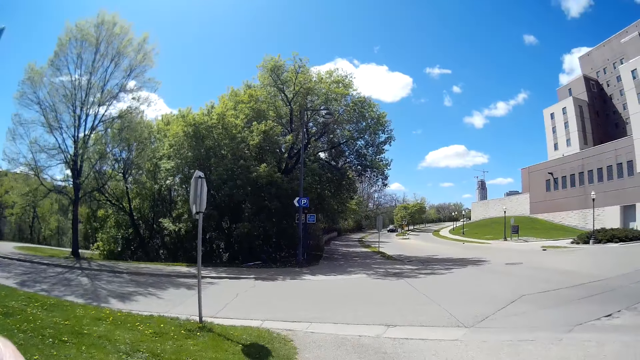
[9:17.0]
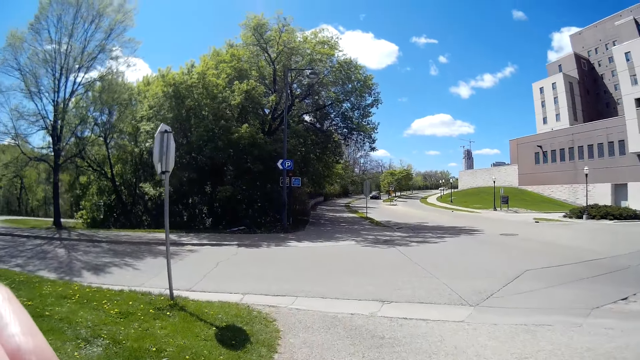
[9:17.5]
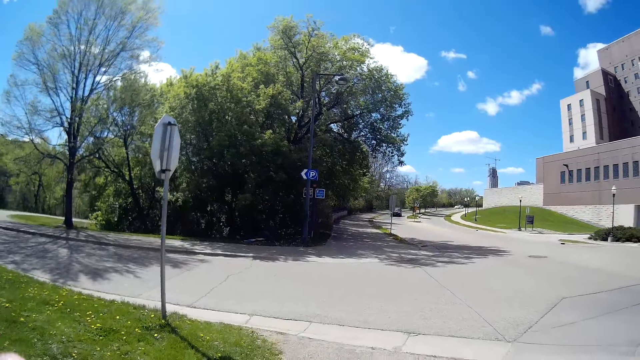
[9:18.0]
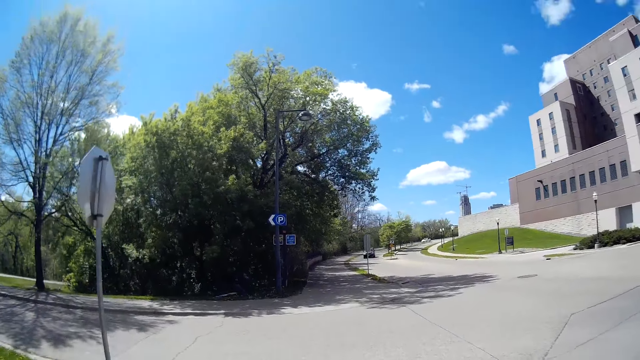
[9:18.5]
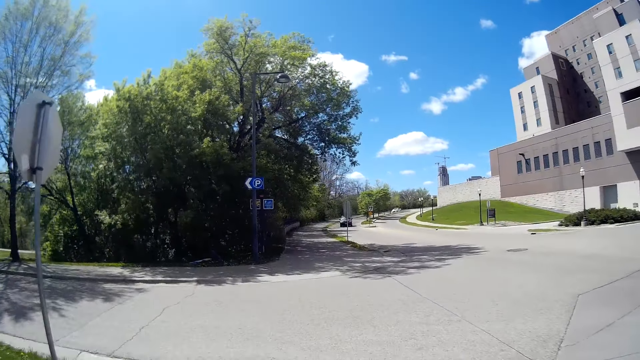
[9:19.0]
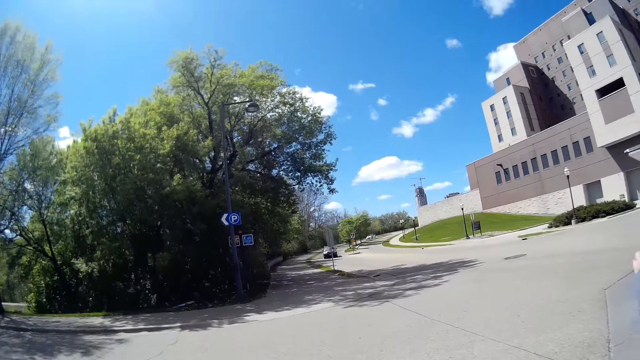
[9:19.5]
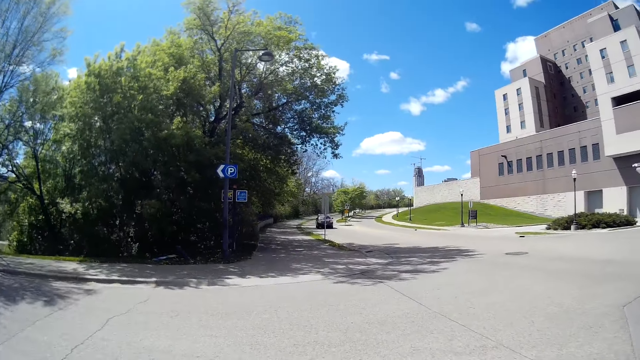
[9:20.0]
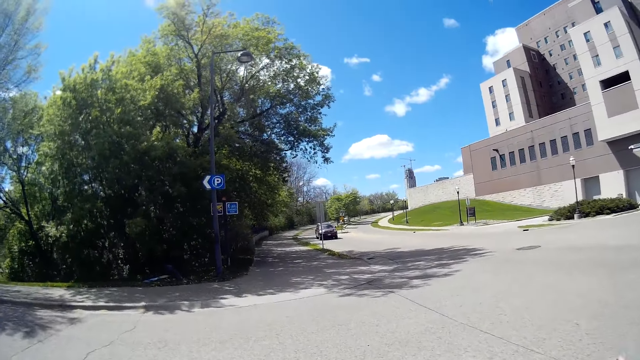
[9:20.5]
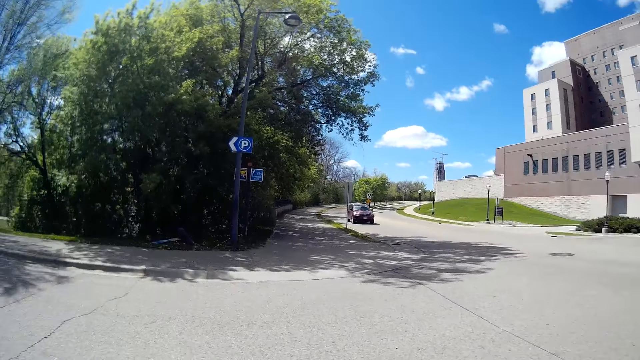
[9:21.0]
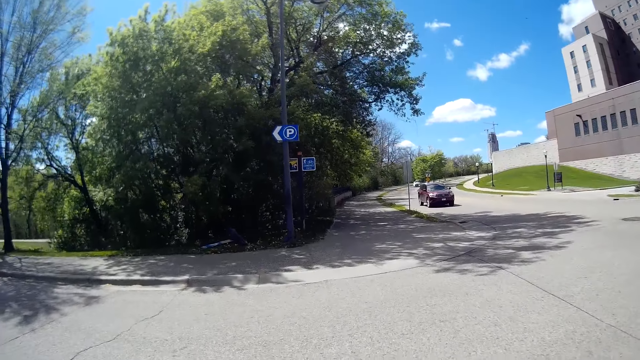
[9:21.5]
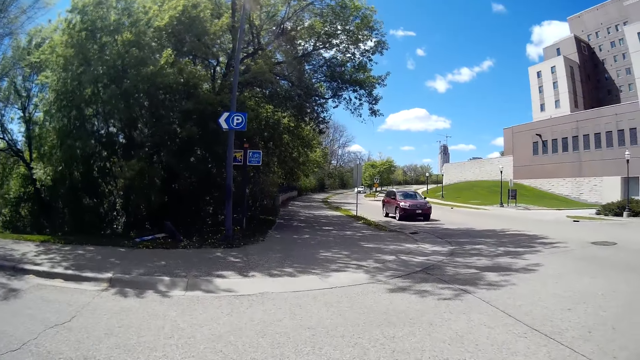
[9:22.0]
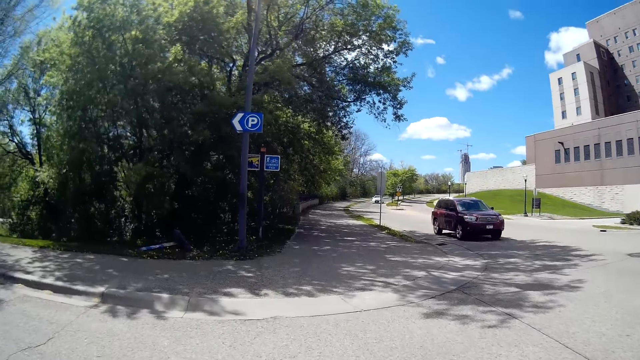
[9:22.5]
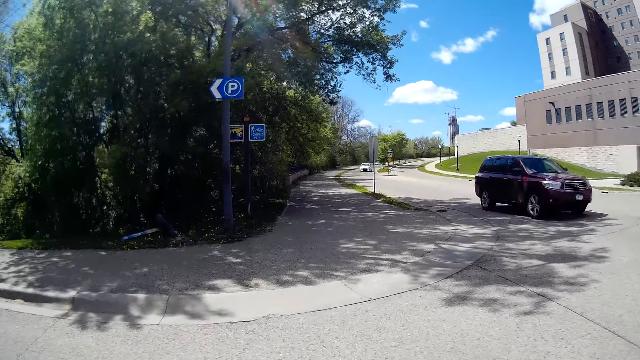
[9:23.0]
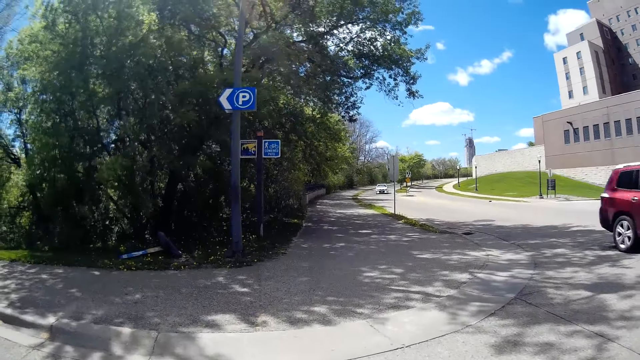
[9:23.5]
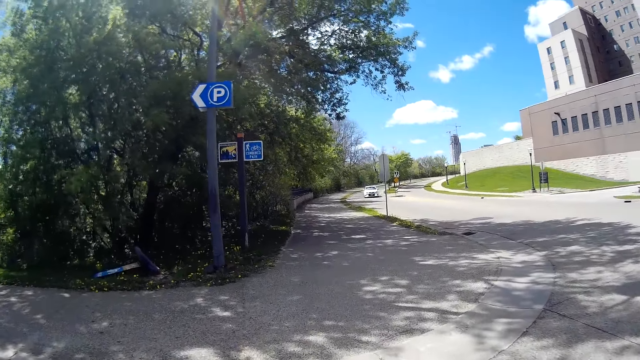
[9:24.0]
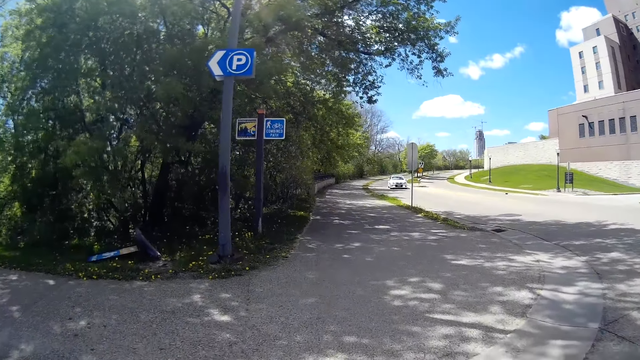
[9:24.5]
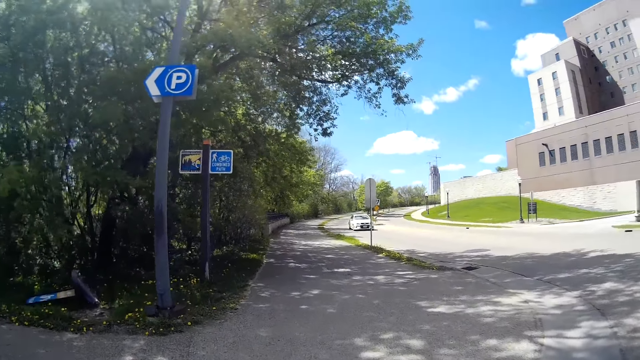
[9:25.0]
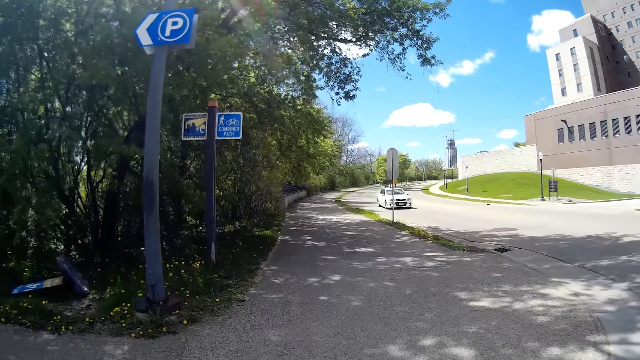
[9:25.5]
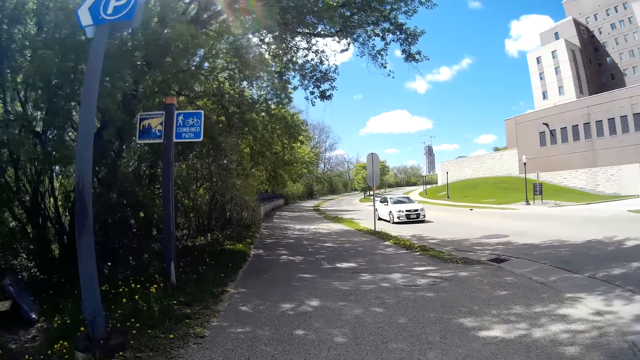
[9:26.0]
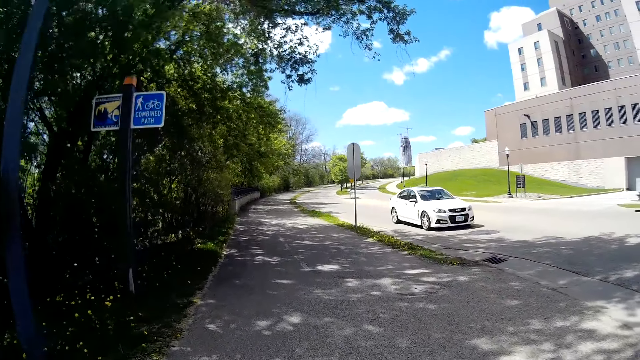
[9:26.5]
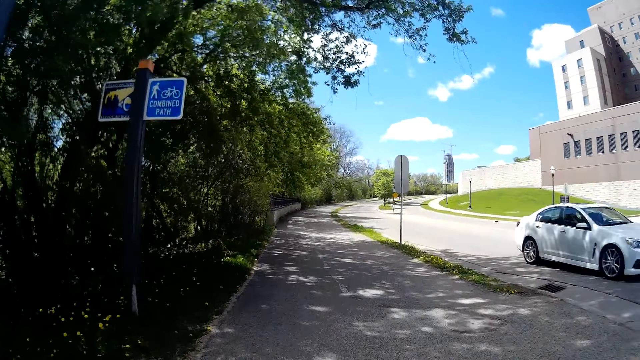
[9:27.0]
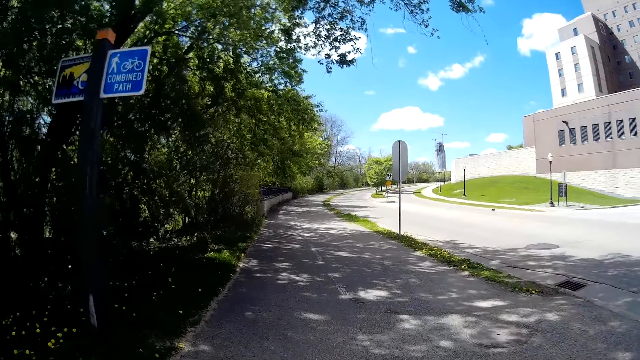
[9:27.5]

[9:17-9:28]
A car drives past the camera wearer. Another car drives past them.

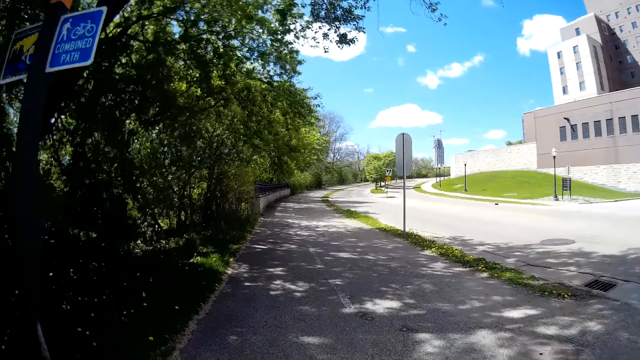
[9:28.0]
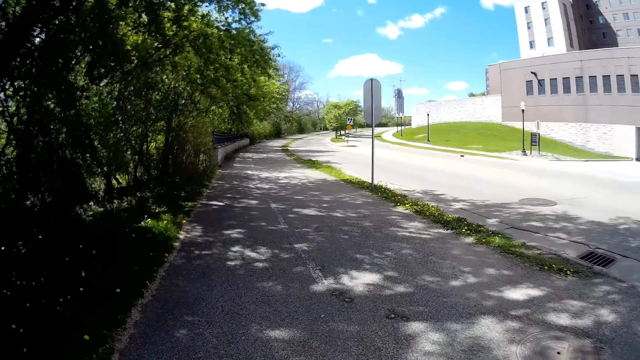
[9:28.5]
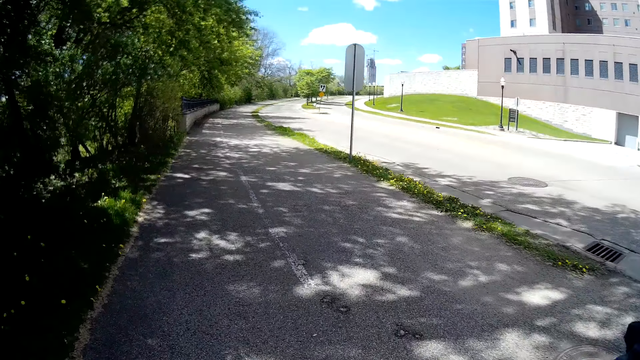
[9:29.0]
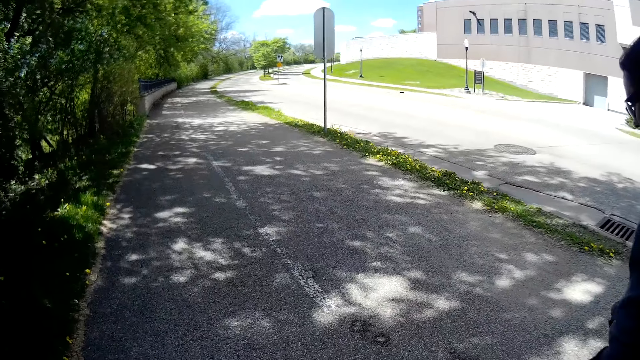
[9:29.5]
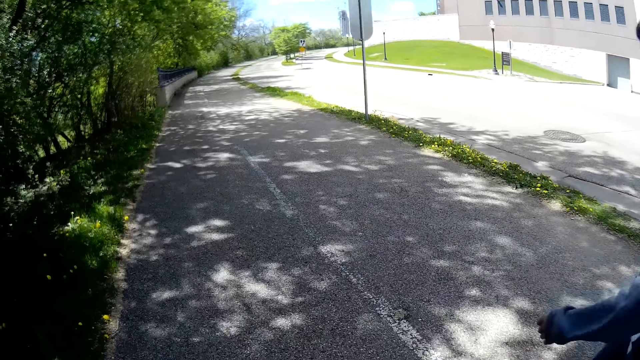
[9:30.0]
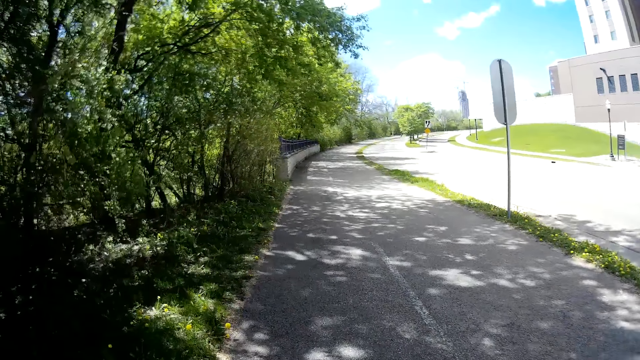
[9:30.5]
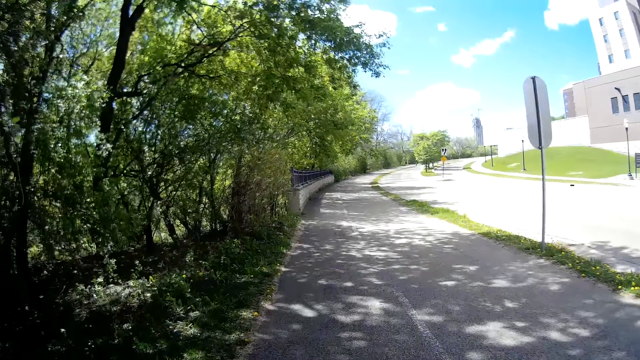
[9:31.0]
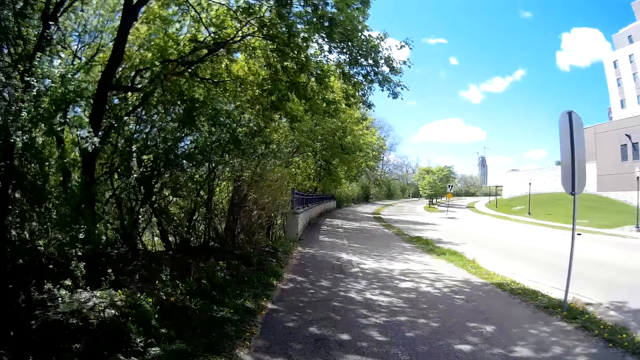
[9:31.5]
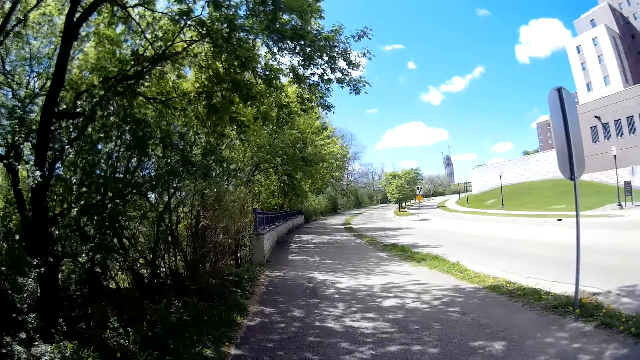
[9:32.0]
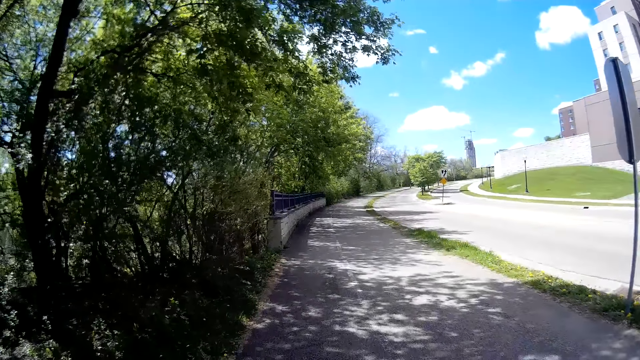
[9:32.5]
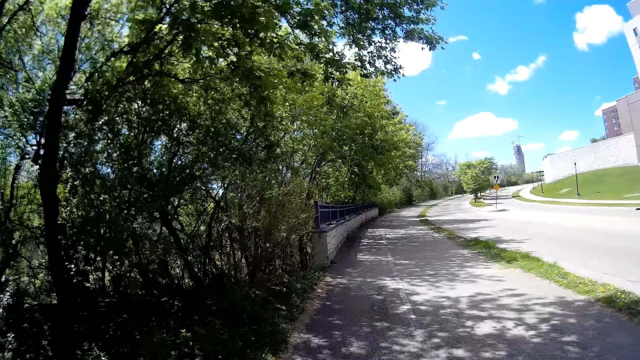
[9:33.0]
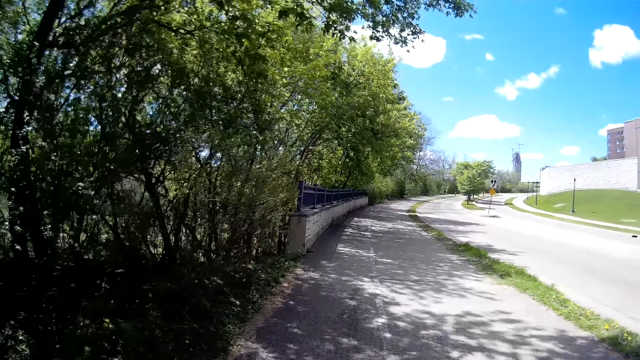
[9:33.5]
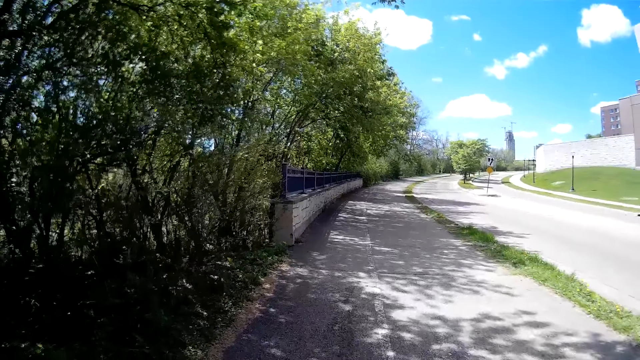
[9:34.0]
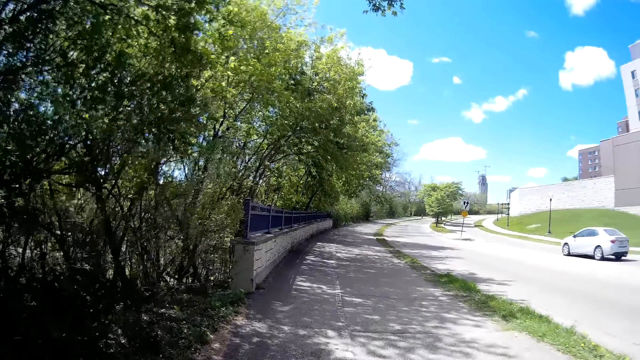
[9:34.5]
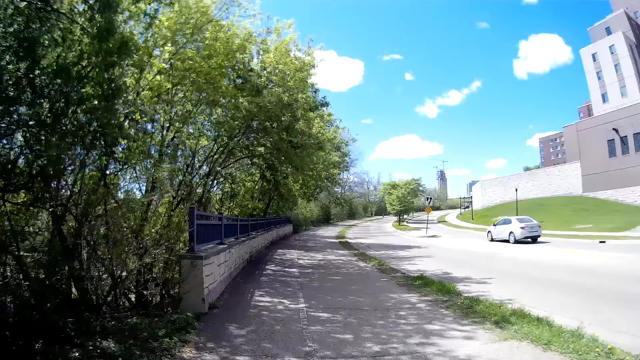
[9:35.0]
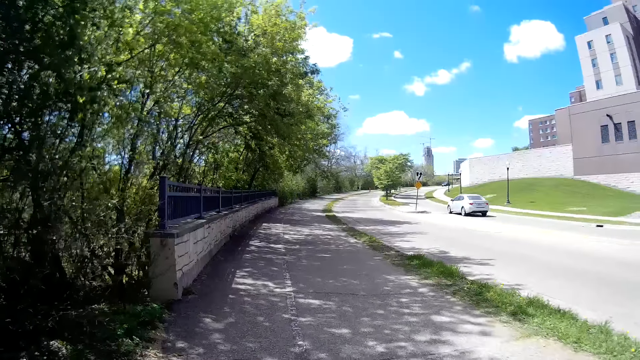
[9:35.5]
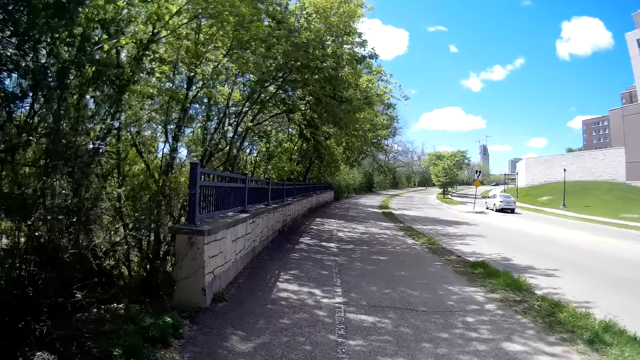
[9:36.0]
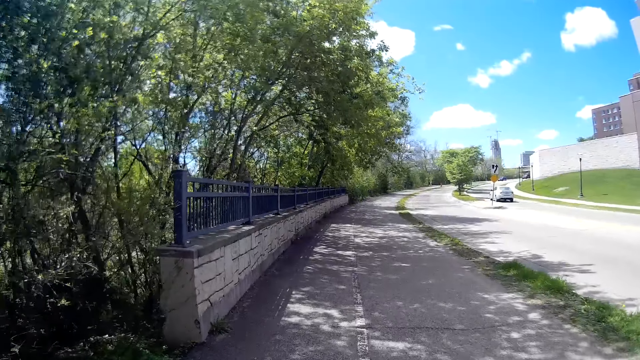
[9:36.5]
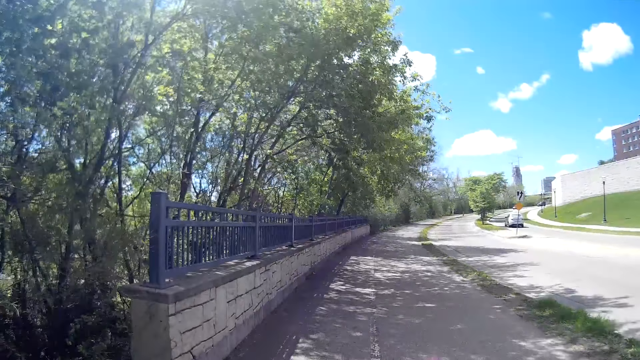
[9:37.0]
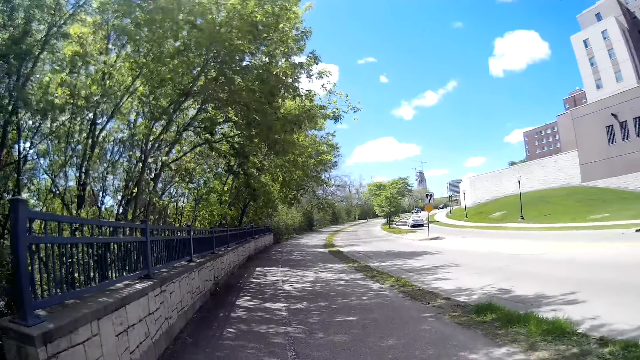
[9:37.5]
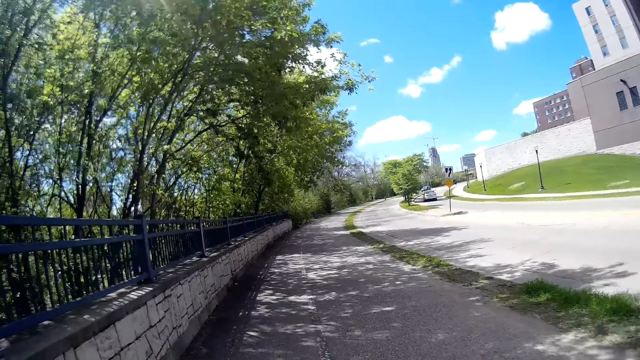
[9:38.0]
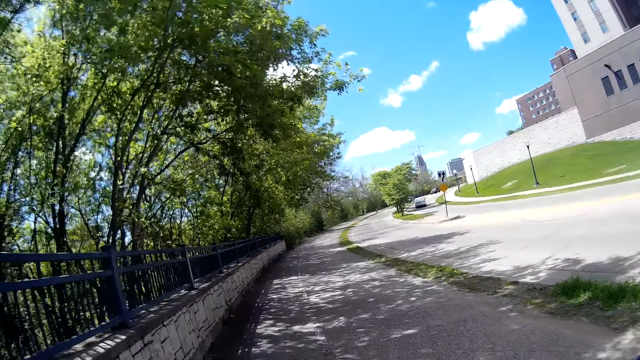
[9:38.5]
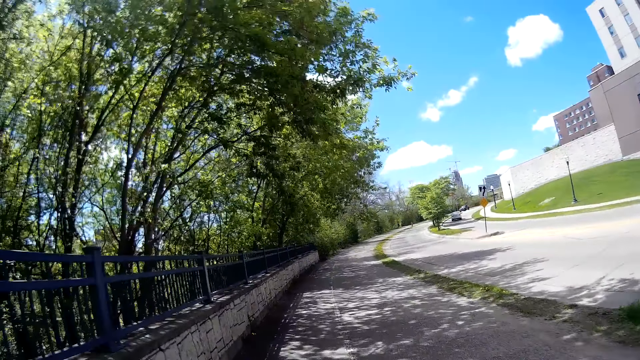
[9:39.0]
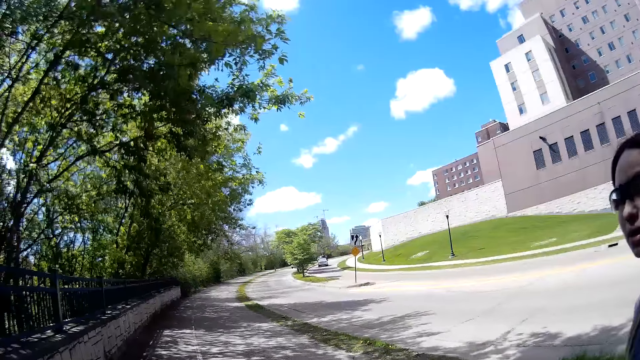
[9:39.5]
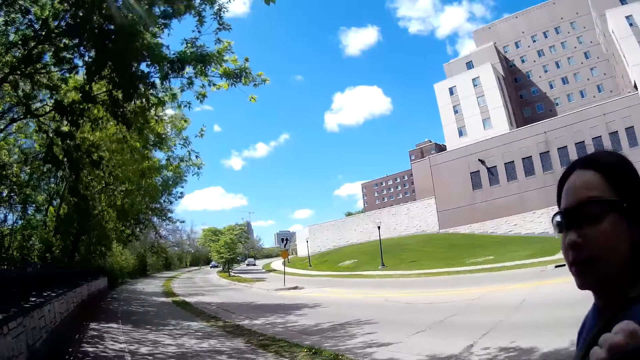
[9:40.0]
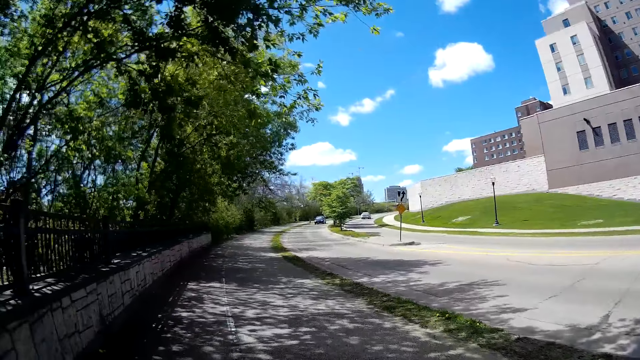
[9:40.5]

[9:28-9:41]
The camera wearer converses with a woman. They walk around. A car drives past them. The woman speaks to the camera wearer.
